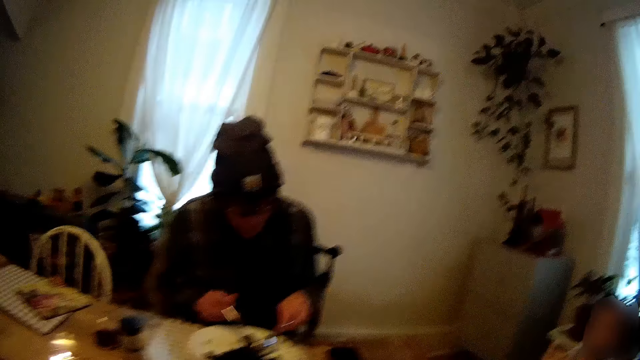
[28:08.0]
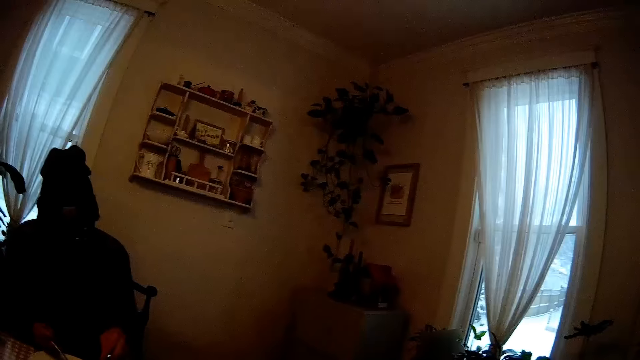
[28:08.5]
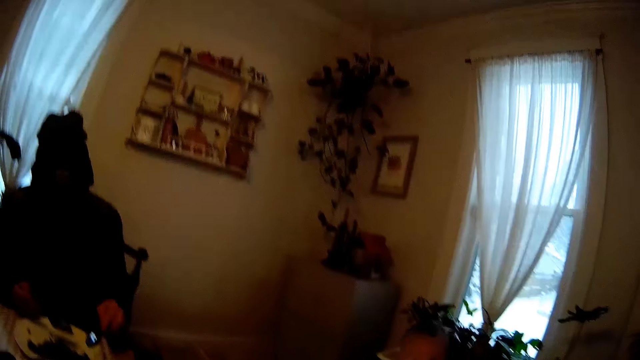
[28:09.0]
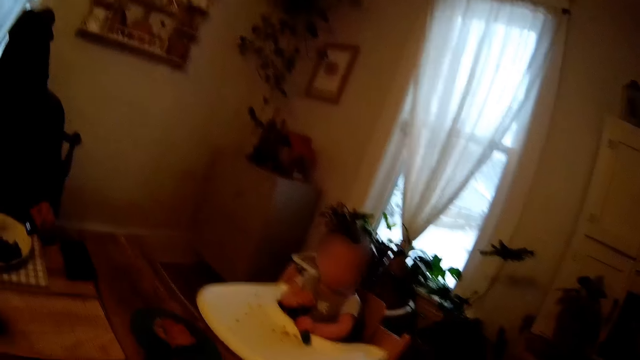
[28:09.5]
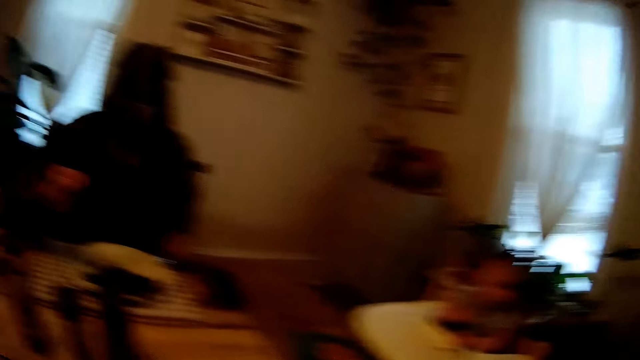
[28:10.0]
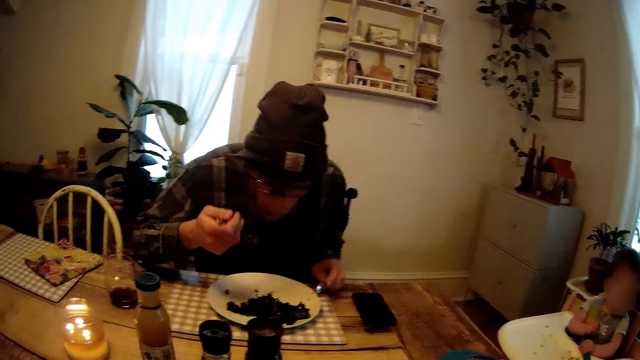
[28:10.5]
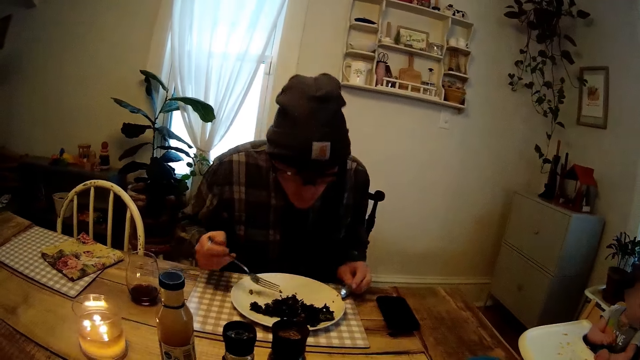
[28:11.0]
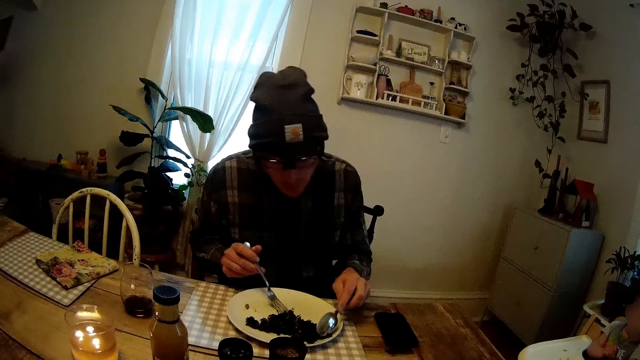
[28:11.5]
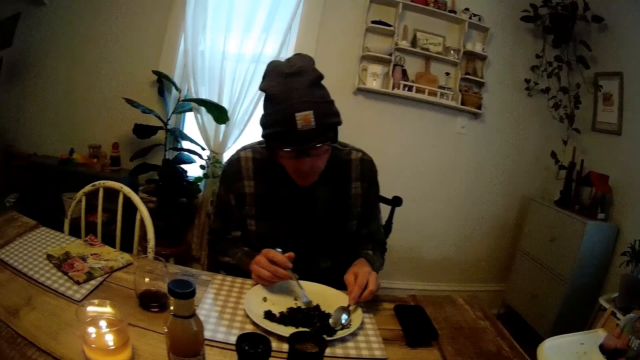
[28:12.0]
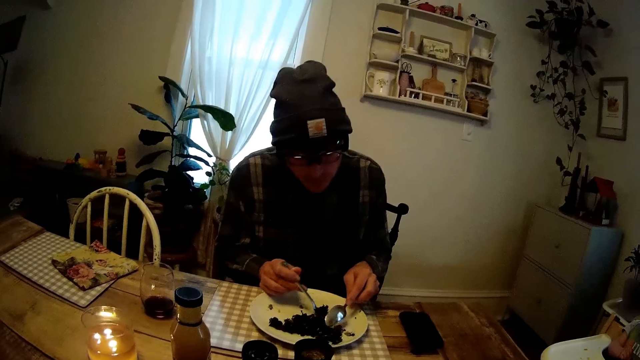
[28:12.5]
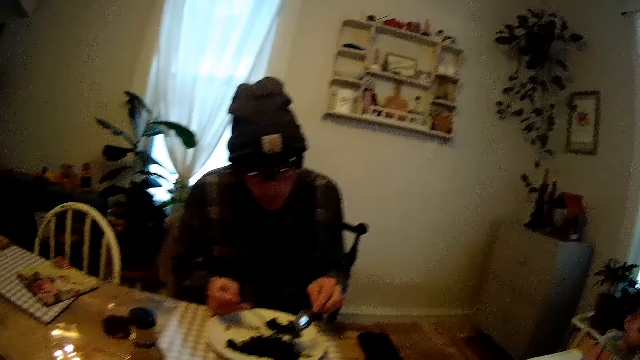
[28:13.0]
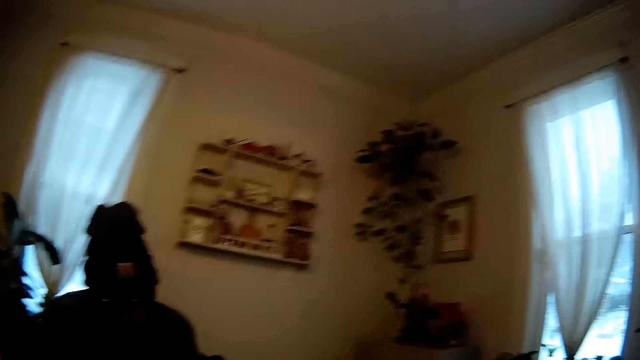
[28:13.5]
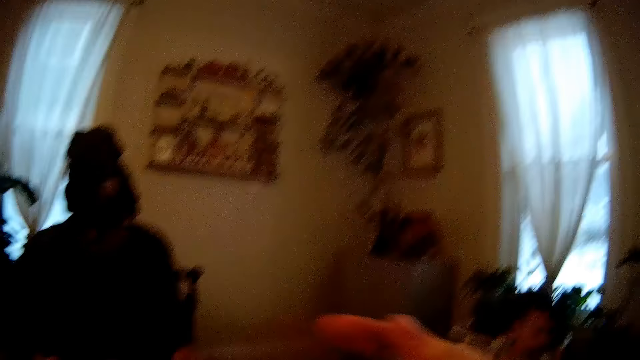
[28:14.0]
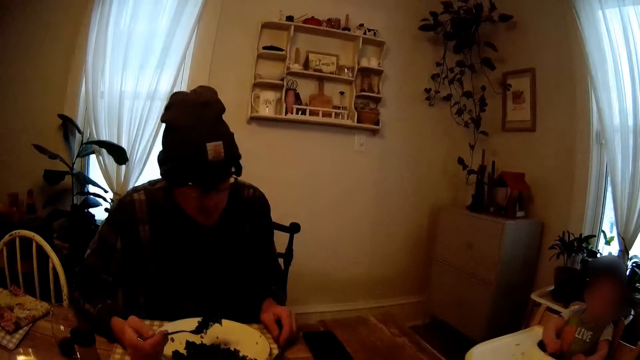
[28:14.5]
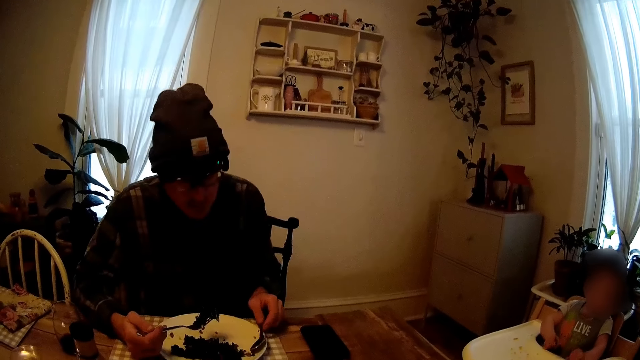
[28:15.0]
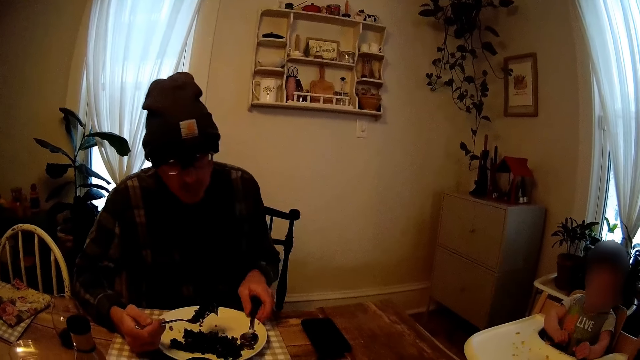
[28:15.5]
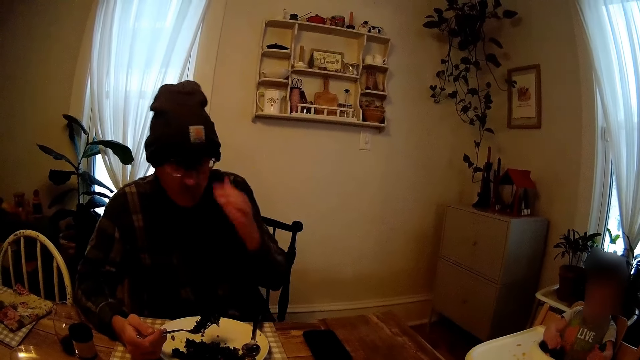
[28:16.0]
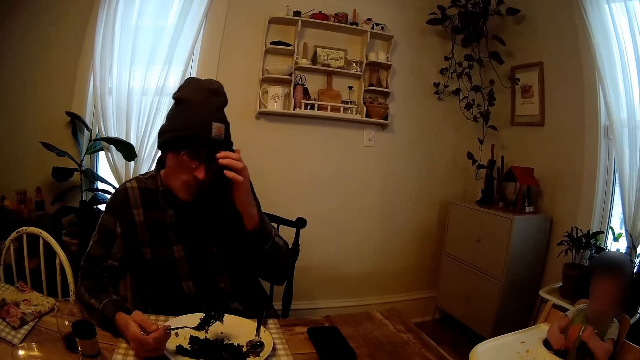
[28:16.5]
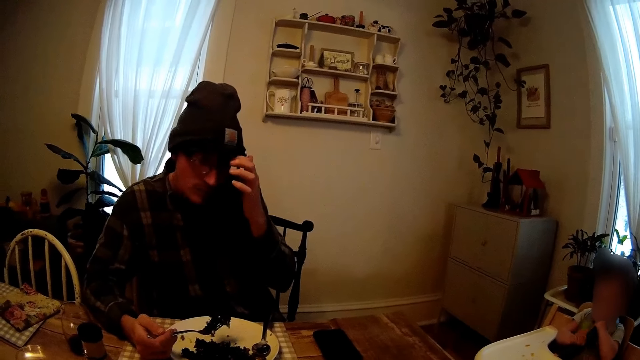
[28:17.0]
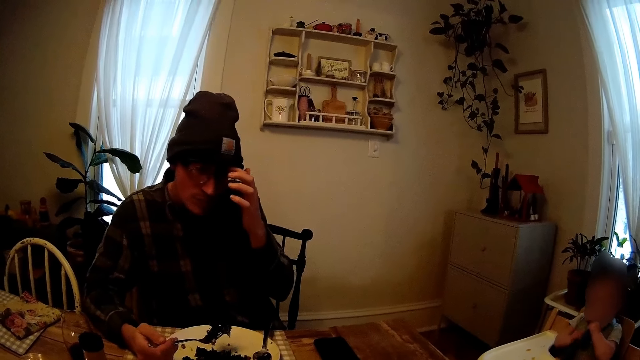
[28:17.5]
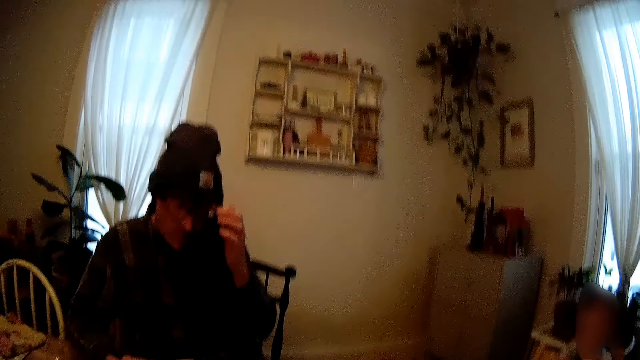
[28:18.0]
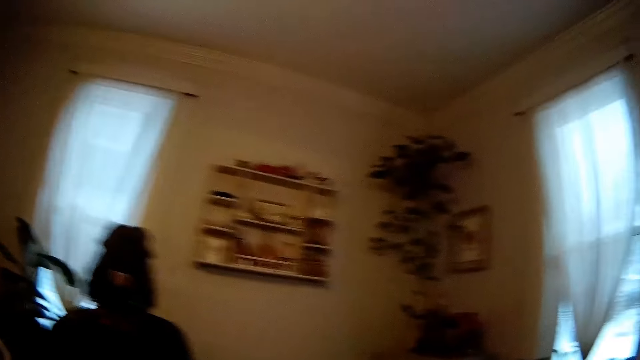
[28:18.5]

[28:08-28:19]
A man mixes food on a plate. The man eats his food with the fork in his right hand. The camera wearer looks around a room. The man scoops food from the plate with the spoon in his left hand on the fork in his right hand. The camera wearer looks around the room. The man drops the spoon in his left hand, adjusts spectacles and scratches his forehead with his left hand.

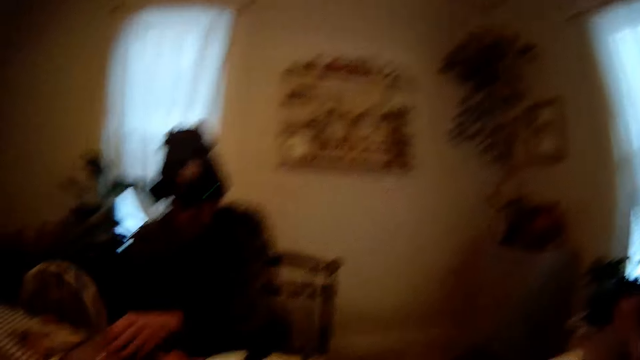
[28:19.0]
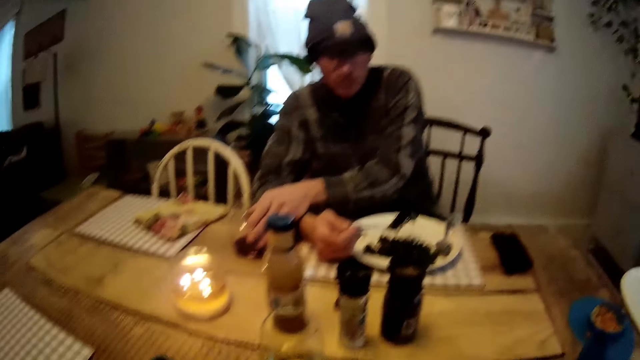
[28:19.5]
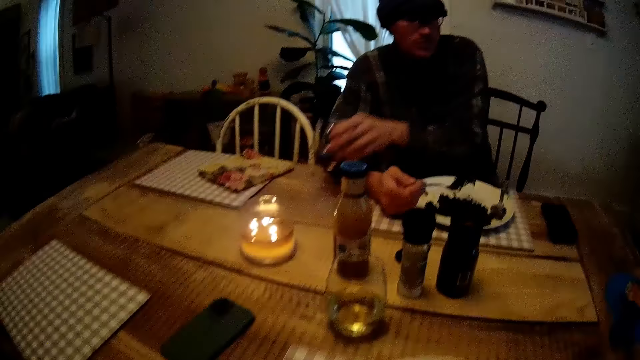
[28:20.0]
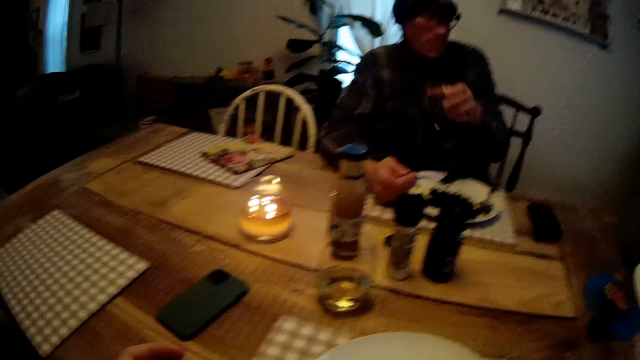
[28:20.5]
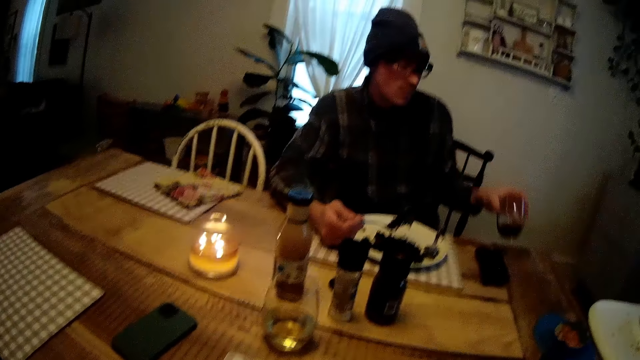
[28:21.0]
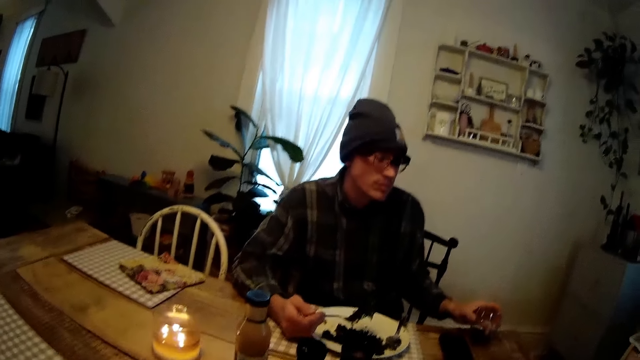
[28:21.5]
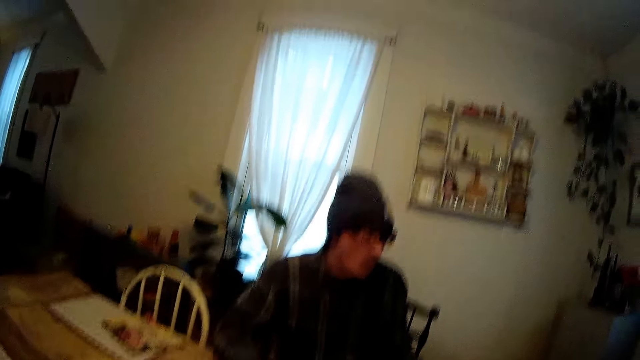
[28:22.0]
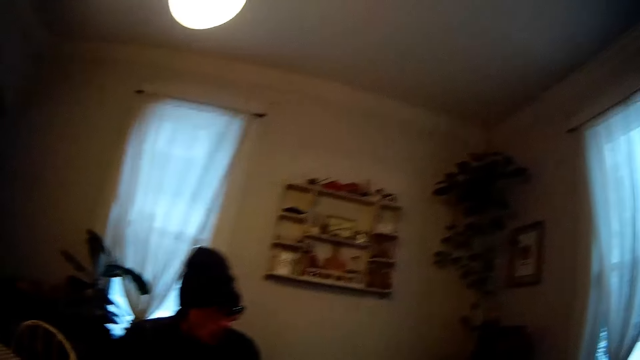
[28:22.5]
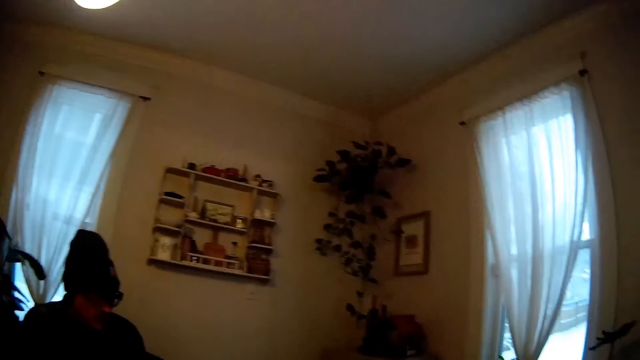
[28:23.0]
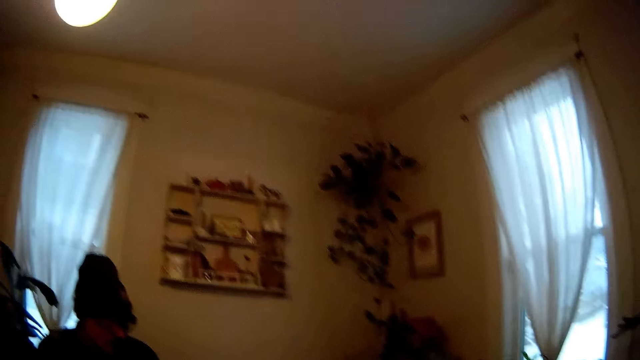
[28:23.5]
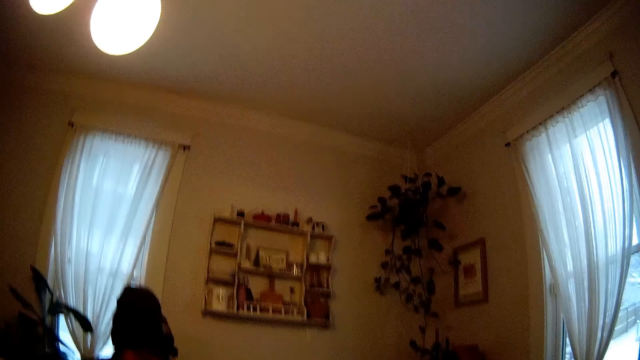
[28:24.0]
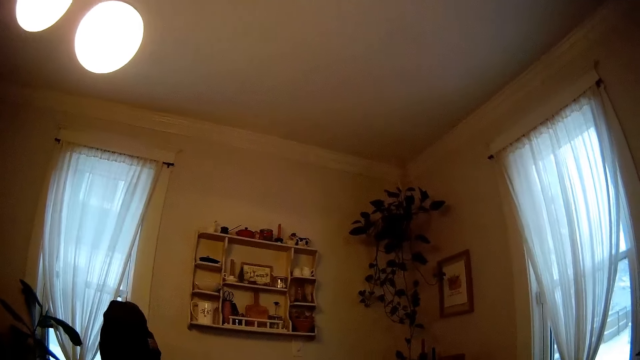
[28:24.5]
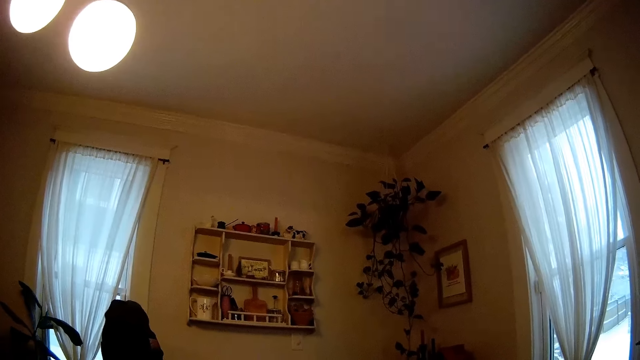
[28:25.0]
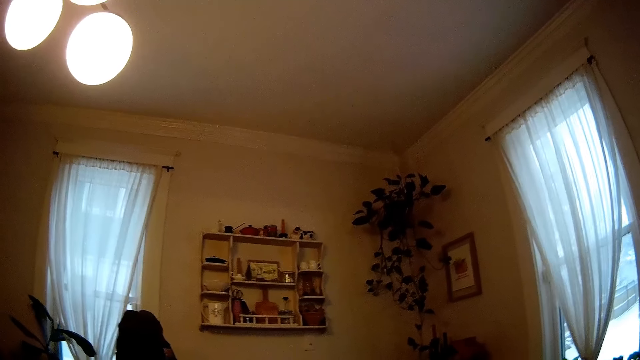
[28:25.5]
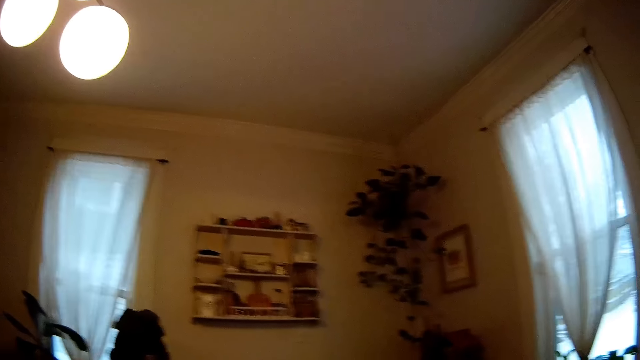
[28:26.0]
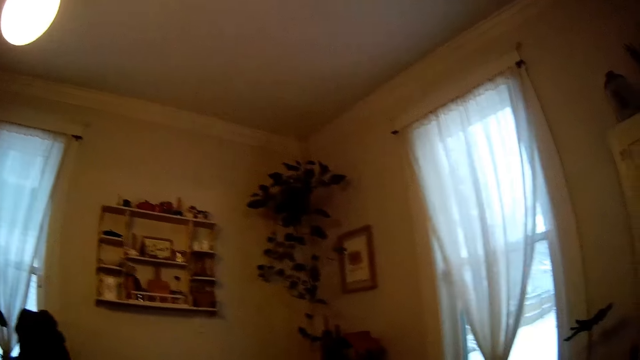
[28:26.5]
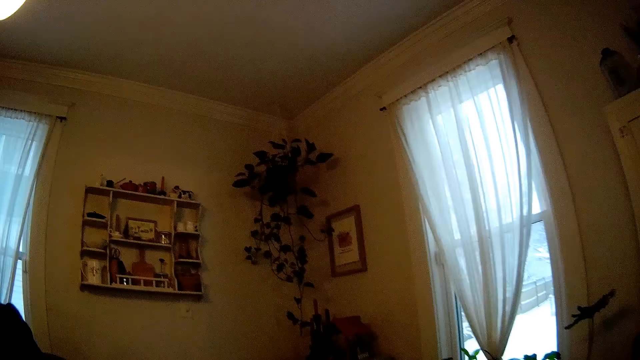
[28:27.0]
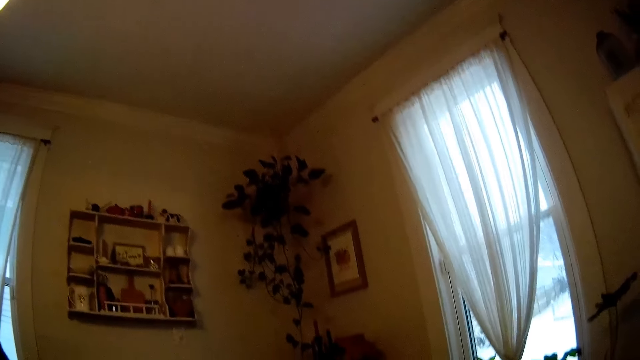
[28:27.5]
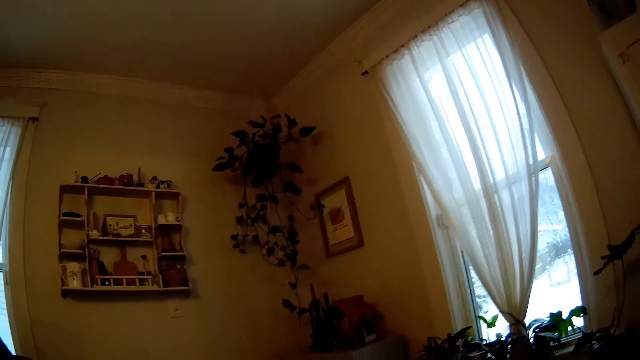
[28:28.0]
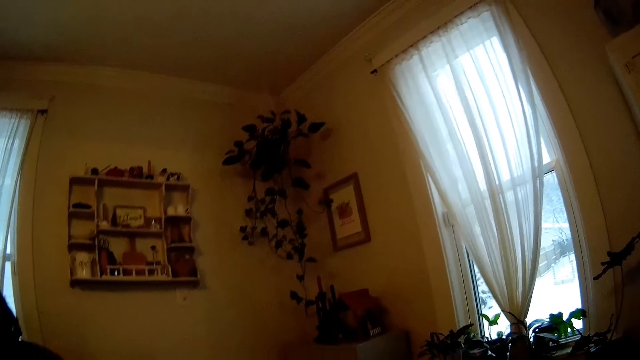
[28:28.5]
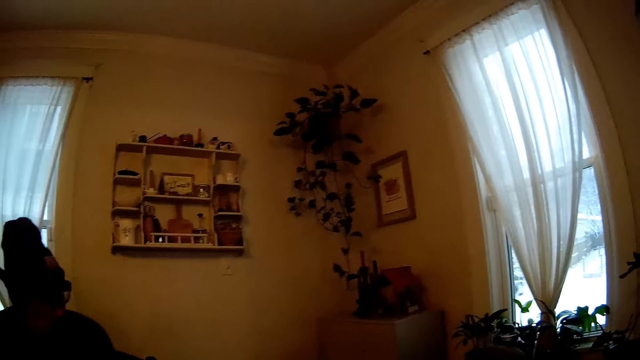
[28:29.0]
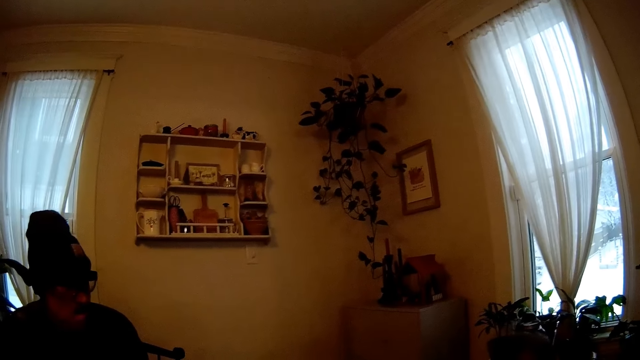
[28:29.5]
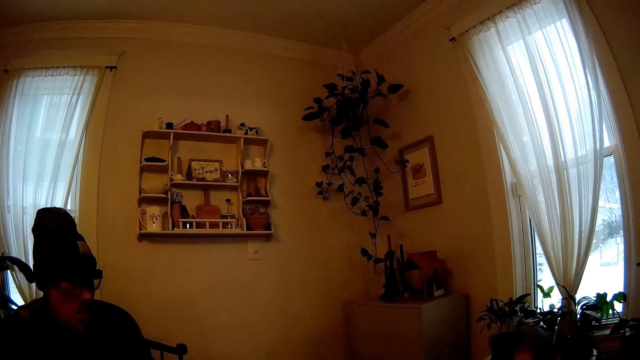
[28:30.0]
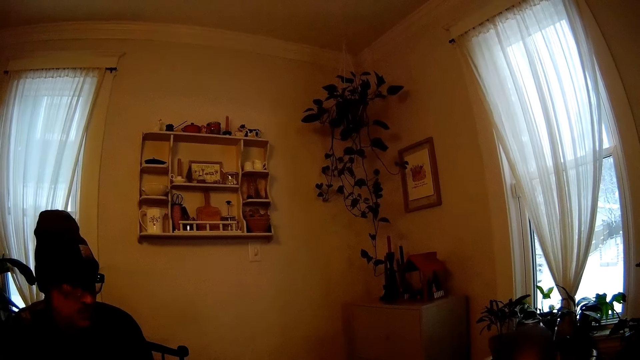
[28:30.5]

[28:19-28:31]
The camera wearer looks around a room. A man lifts a glass cup from a table with his left hand and drops the glass cup in his left hand on the table. The camera wearer looks around the room.
